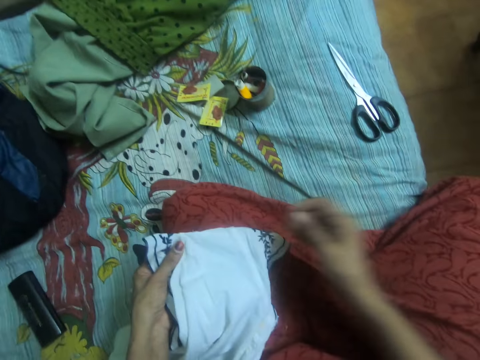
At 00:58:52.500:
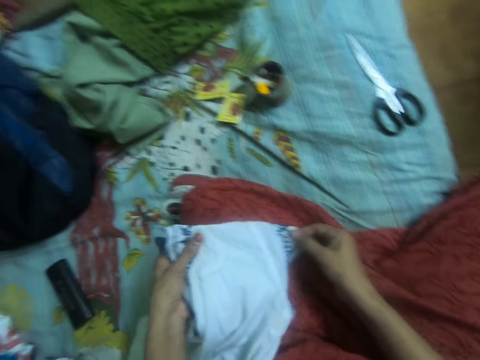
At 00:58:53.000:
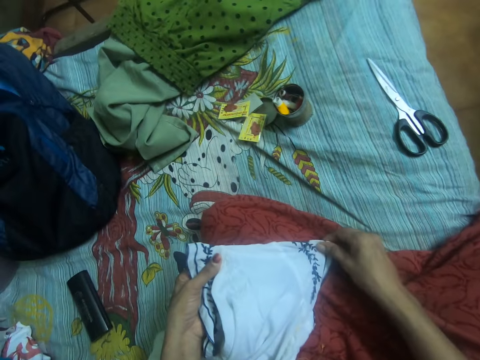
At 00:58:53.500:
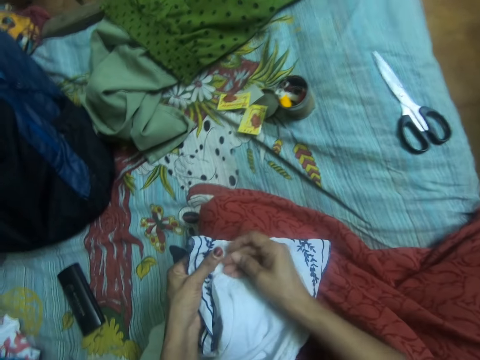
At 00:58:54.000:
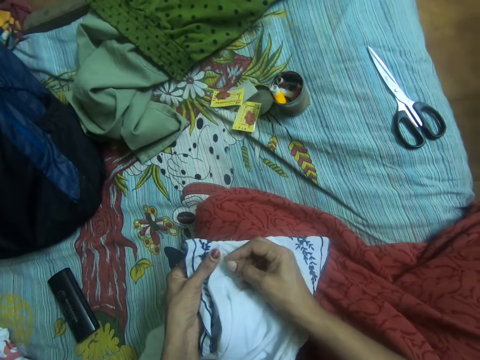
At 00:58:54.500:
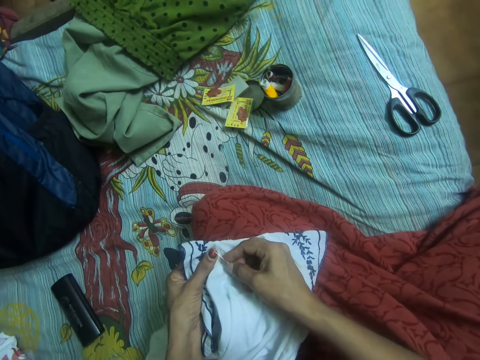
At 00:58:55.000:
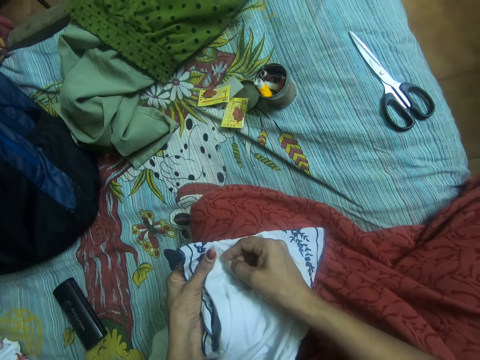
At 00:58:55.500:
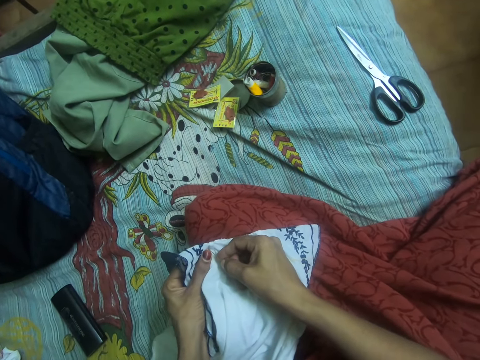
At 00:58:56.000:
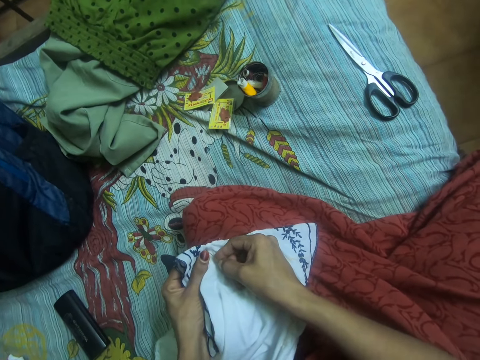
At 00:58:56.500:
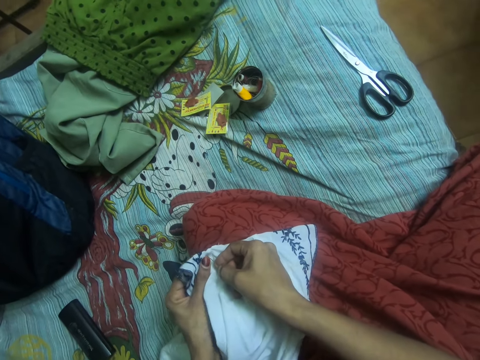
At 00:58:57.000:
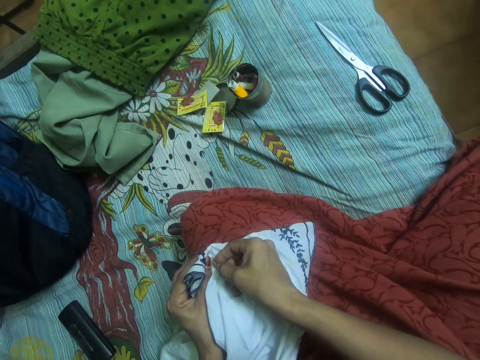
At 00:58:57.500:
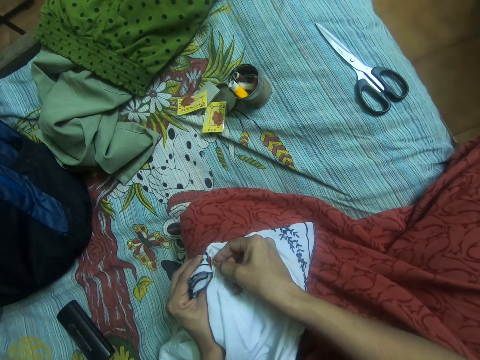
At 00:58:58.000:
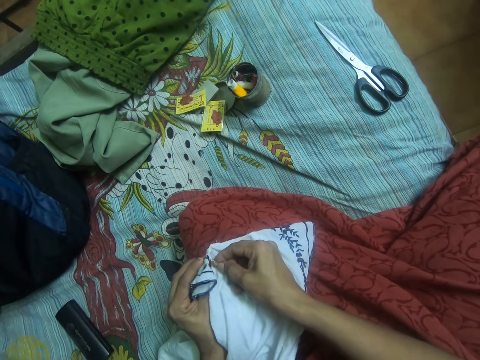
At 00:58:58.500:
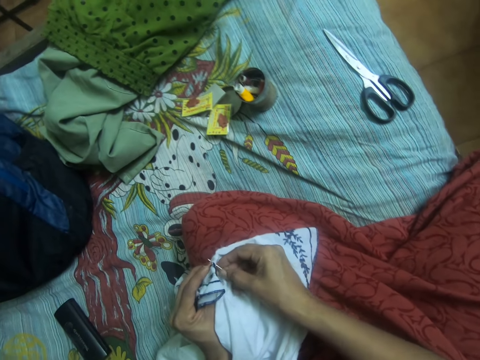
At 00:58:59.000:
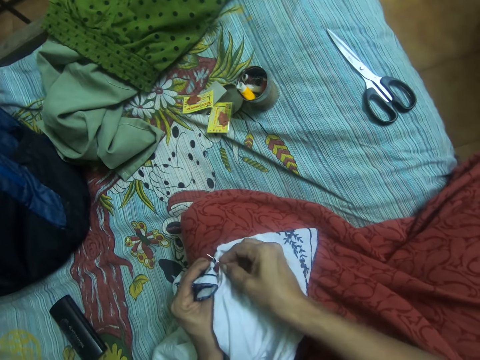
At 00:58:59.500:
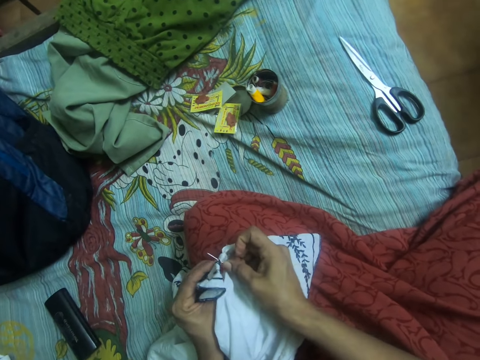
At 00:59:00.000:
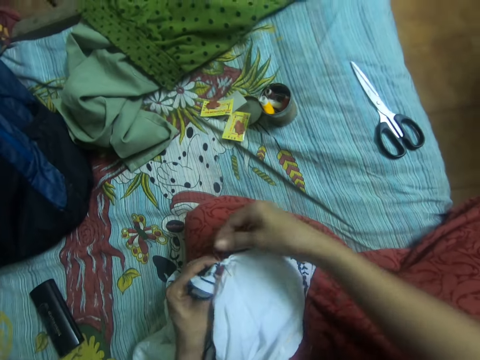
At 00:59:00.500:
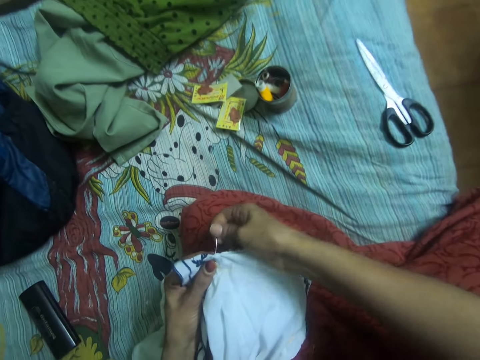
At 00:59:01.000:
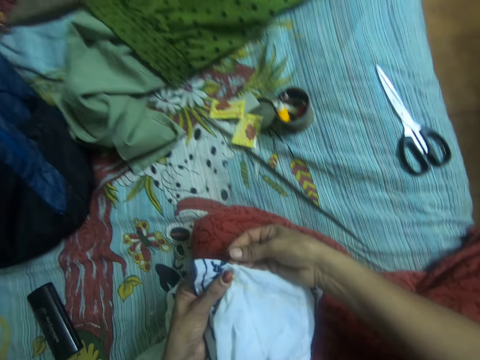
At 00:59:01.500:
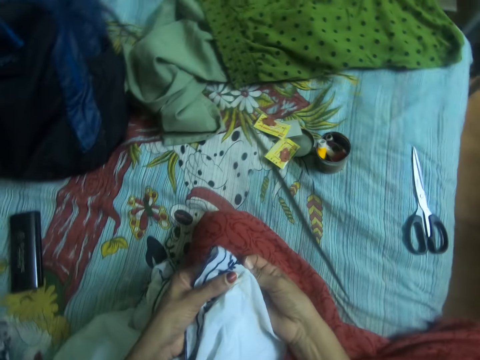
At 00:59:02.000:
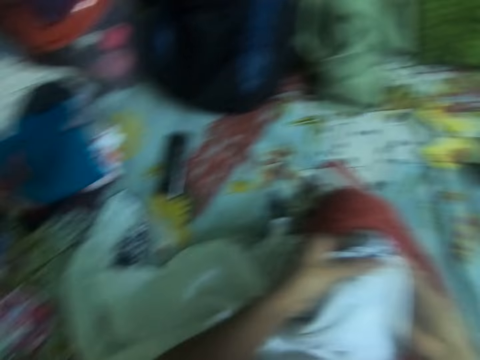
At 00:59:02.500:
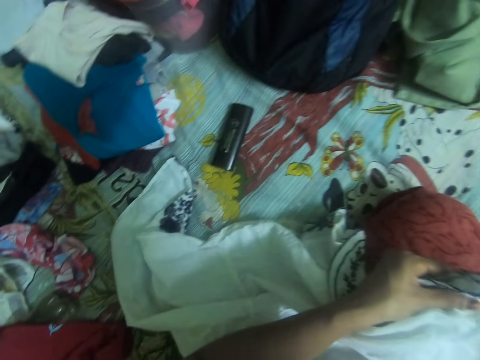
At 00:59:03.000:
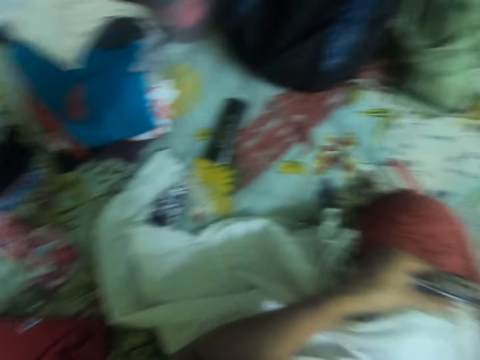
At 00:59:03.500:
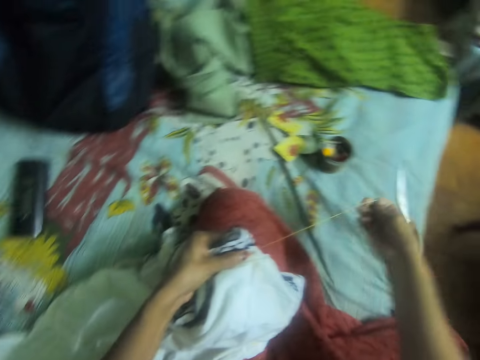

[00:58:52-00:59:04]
The camera wearer adjusts the cloth on her cloth with both hands. They sew the cloth with the needle with thread. They look aside.

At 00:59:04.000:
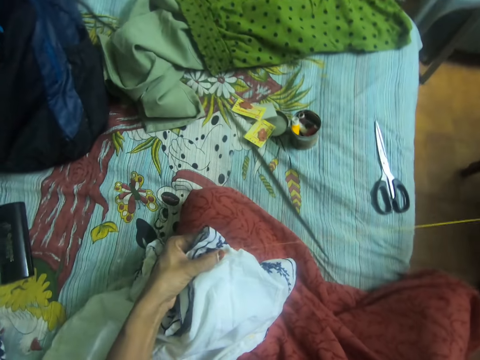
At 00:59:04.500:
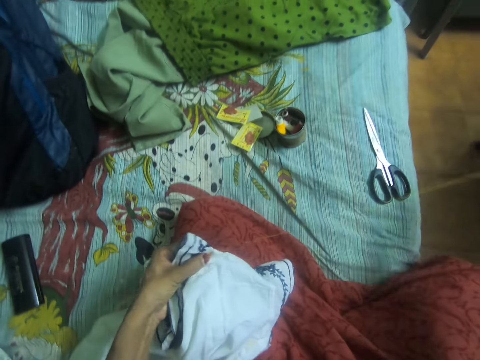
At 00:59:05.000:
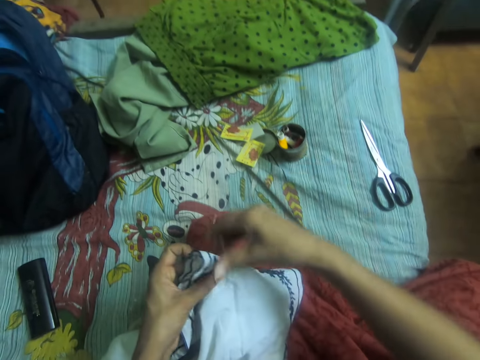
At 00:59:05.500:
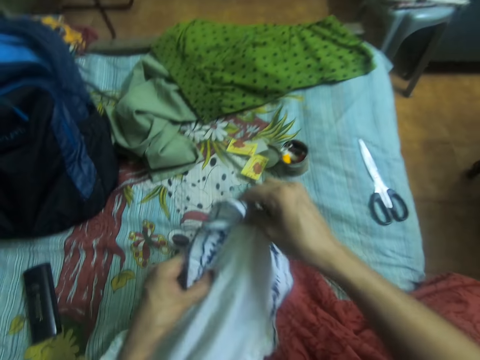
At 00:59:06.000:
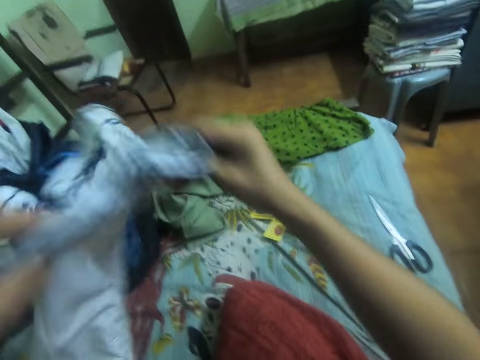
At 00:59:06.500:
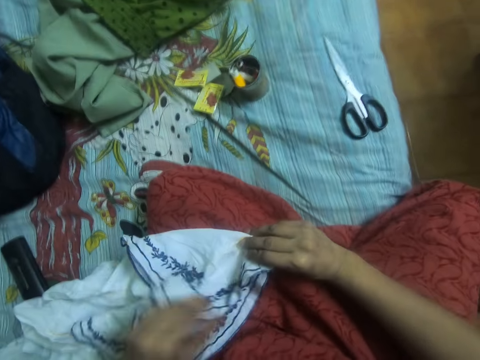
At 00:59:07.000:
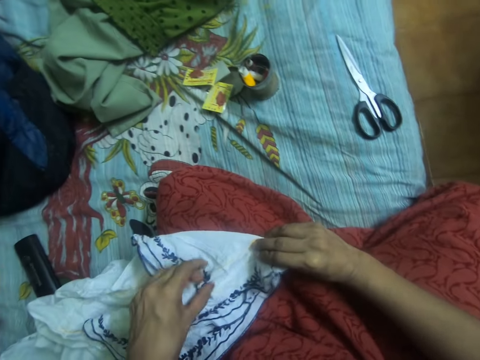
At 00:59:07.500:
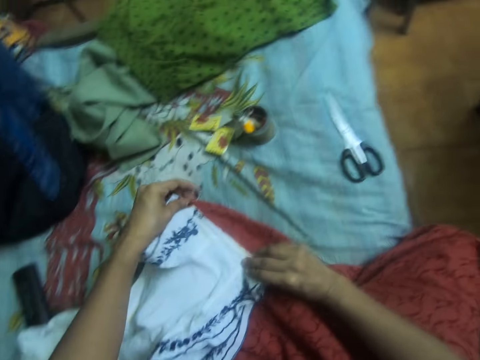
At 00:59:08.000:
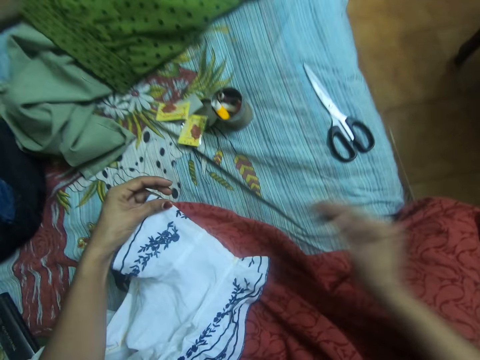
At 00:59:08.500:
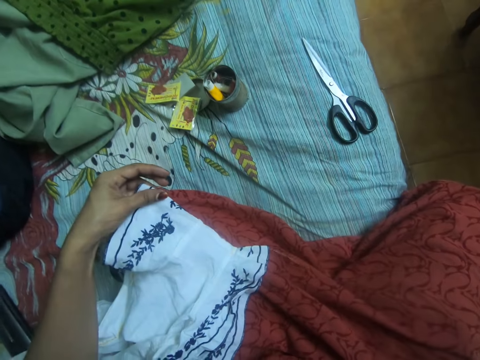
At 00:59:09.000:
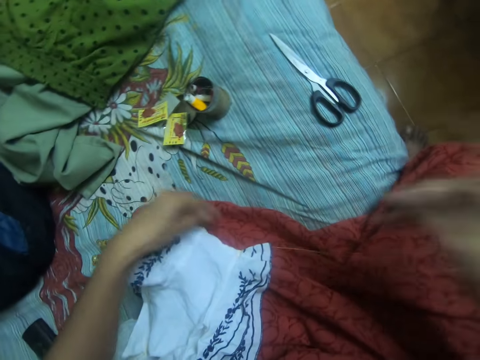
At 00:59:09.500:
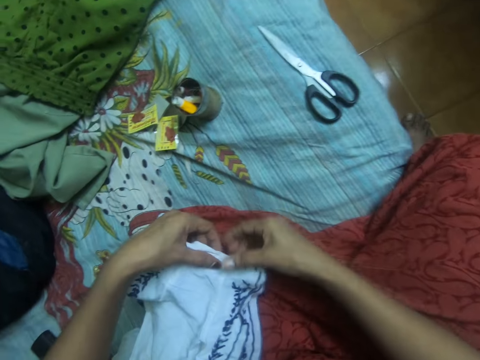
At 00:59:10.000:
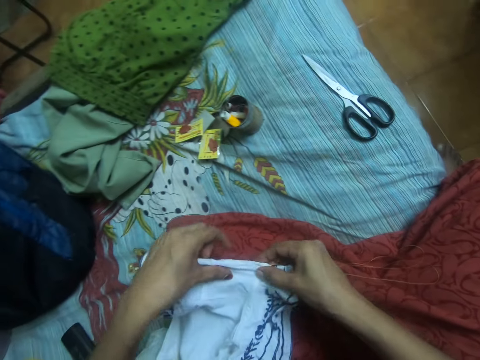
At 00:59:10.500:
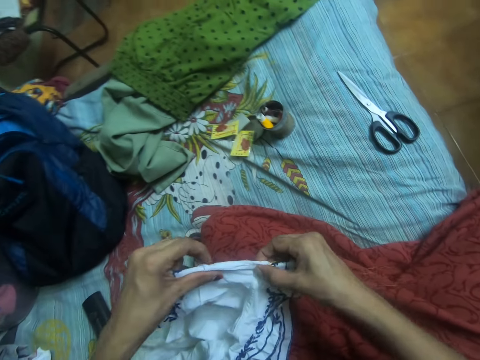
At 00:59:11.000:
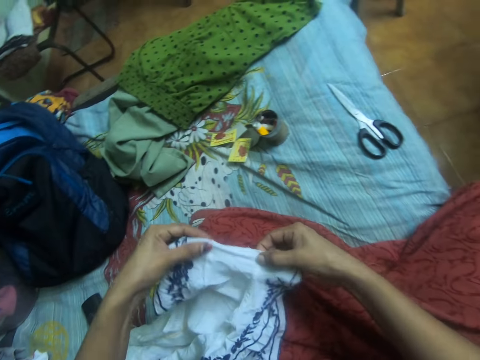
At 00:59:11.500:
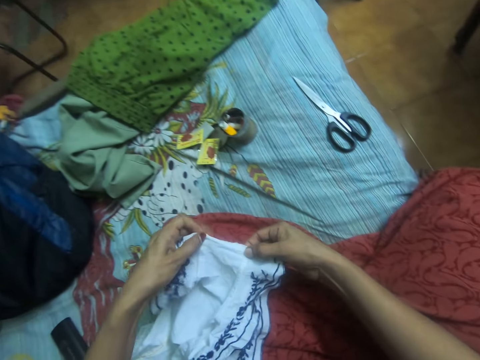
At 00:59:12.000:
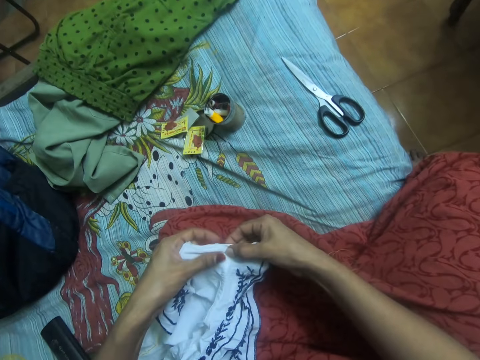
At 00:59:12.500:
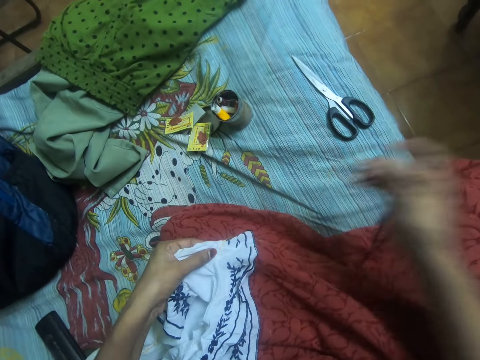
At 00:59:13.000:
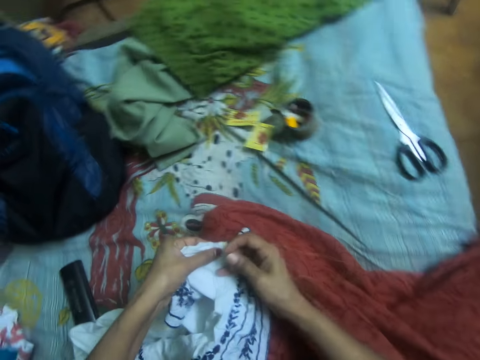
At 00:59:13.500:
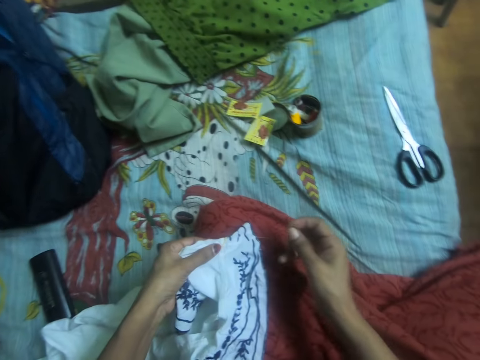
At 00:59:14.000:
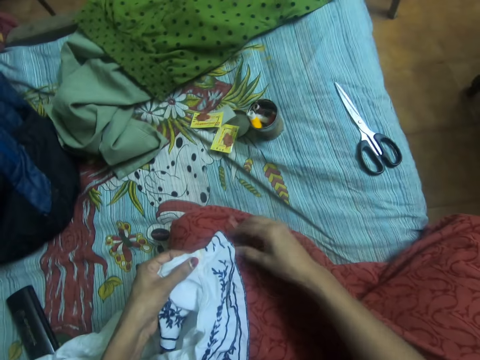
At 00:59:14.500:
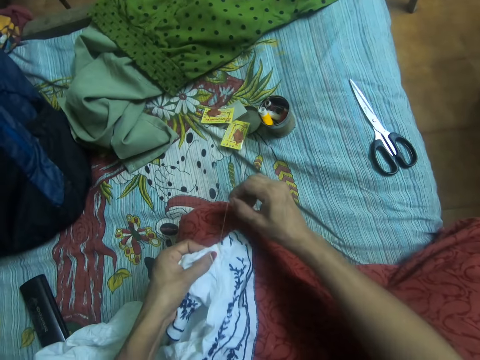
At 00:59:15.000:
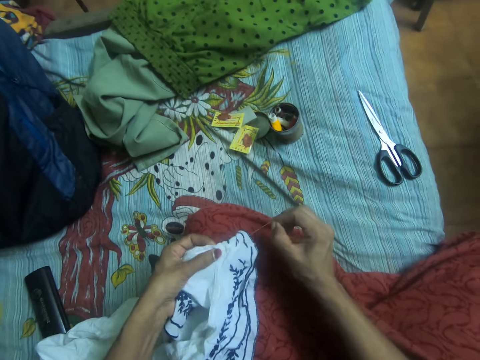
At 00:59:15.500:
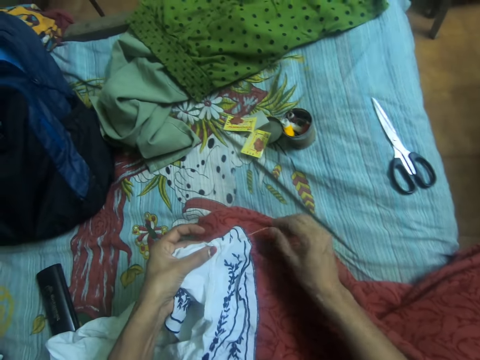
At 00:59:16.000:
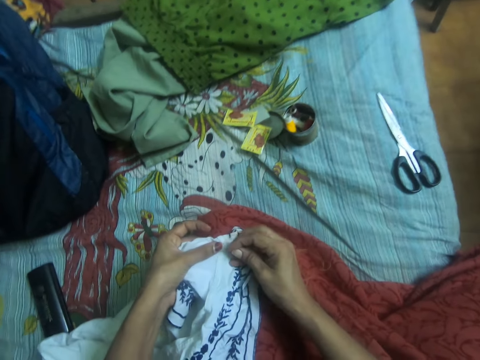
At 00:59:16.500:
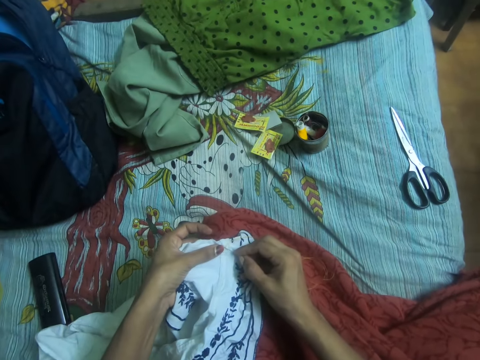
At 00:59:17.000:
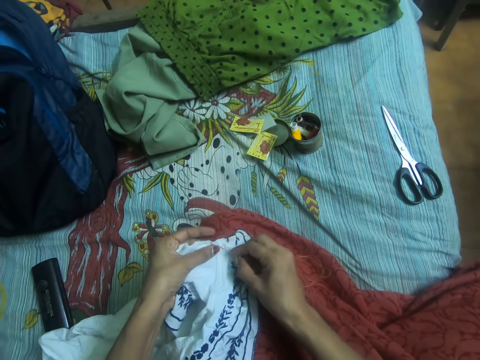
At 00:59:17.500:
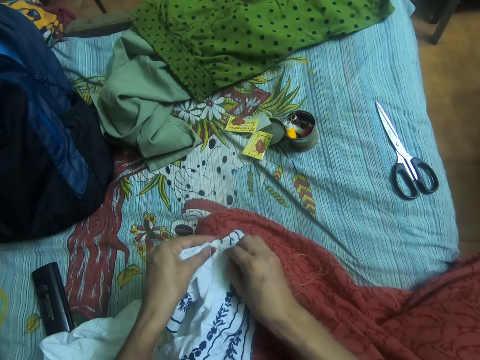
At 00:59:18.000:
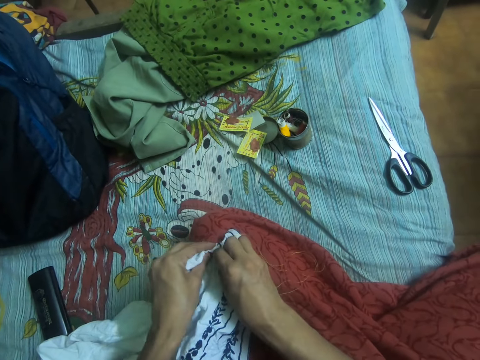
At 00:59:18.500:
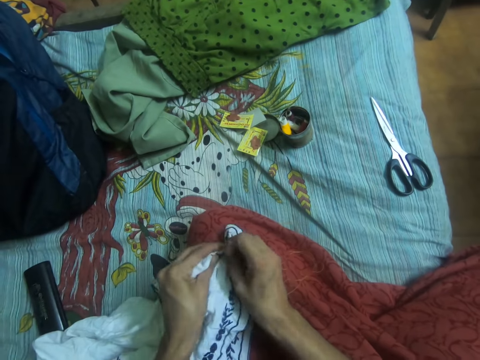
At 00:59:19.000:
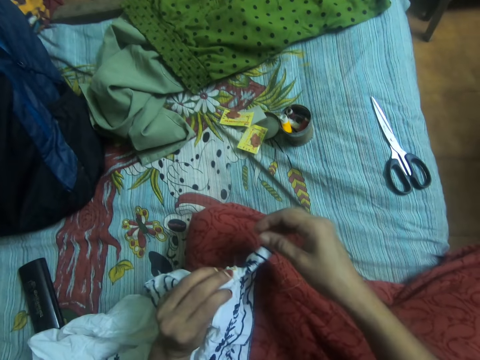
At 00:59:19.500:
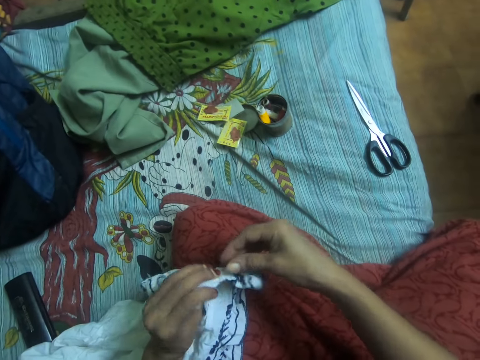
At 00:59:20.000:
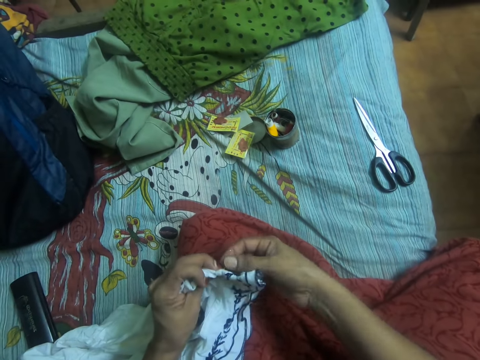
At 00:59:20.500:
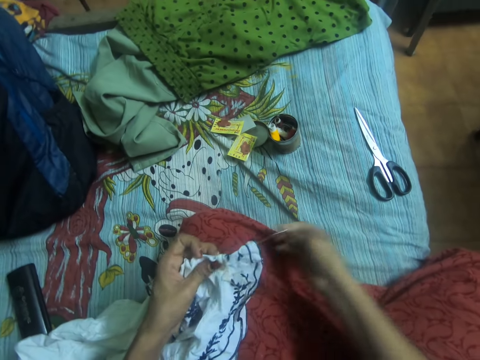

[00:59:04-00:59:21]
The camera wearer moves the cloth on her cloth with both hands. She turns the fabric. She adjusts the cloth on her cloth with both hands. She adjusts the thread with her right hand. She sews the cloth with the needle together with thread.
